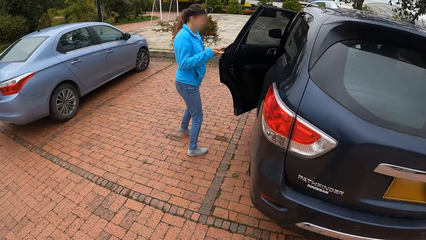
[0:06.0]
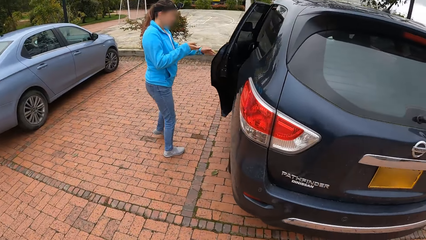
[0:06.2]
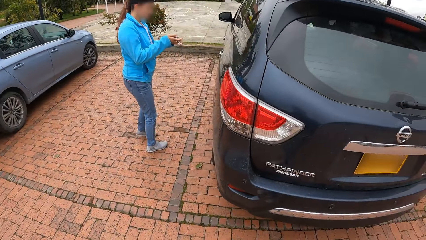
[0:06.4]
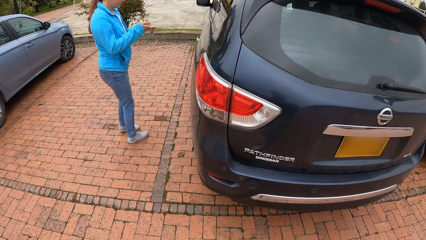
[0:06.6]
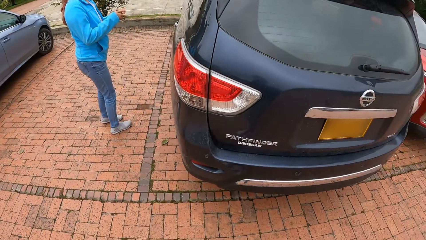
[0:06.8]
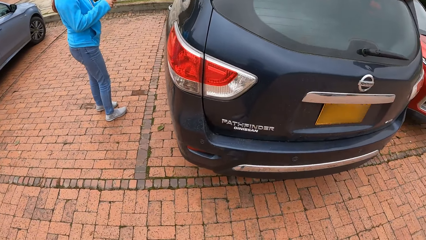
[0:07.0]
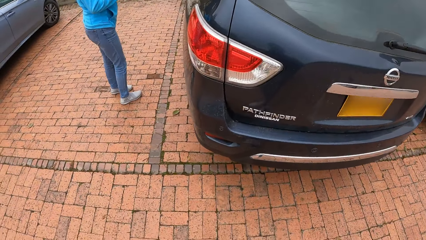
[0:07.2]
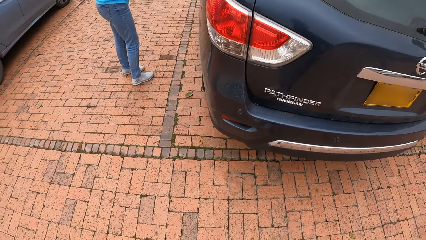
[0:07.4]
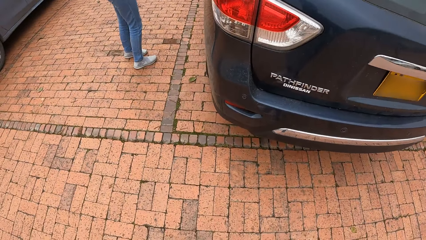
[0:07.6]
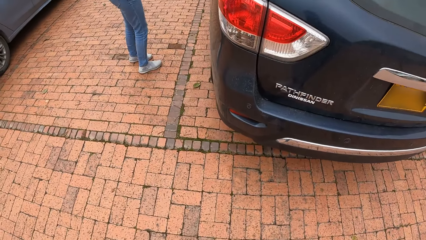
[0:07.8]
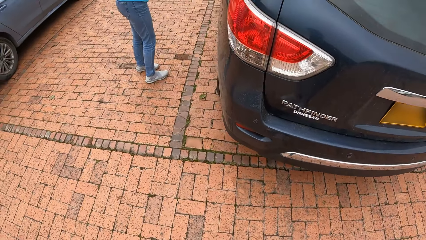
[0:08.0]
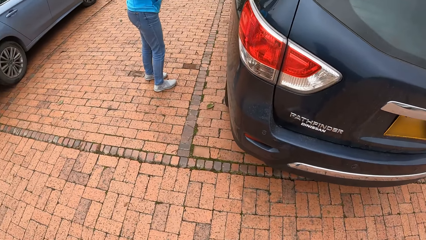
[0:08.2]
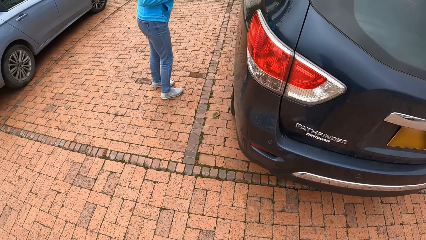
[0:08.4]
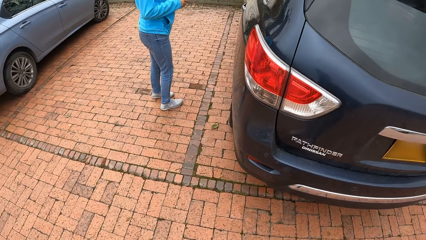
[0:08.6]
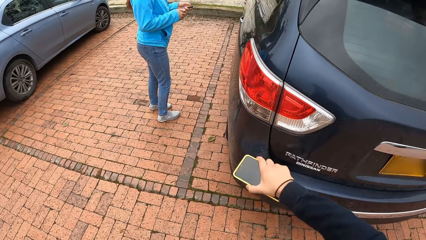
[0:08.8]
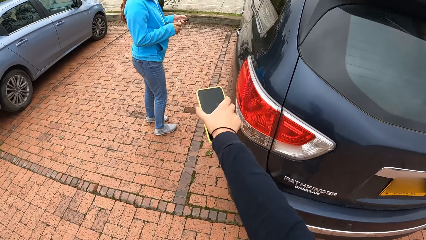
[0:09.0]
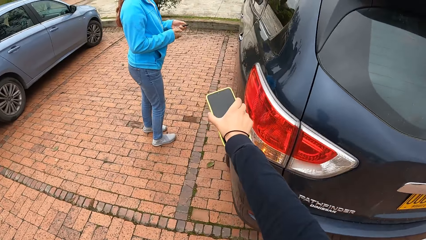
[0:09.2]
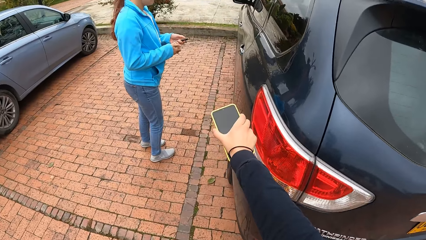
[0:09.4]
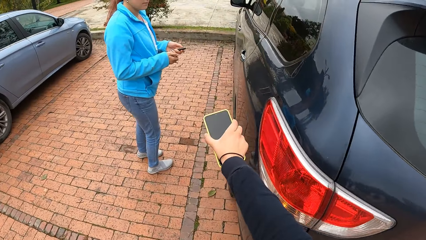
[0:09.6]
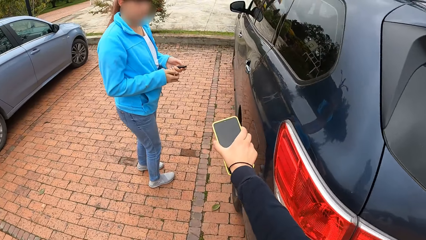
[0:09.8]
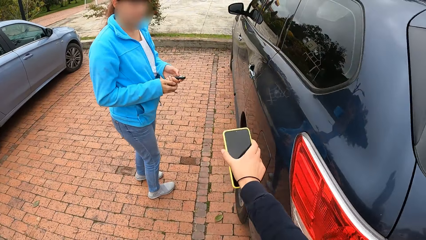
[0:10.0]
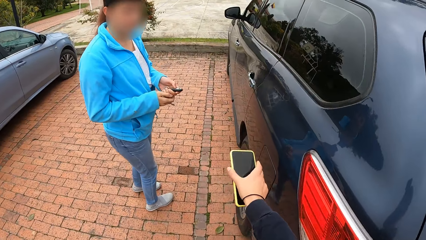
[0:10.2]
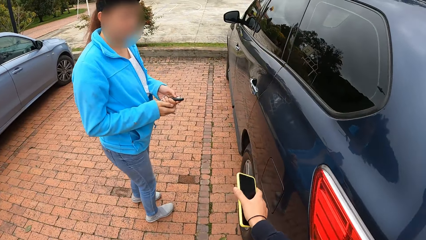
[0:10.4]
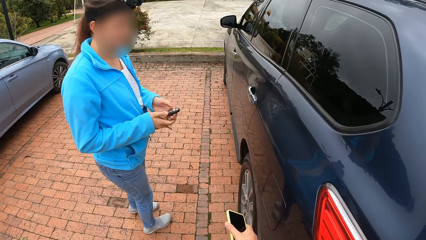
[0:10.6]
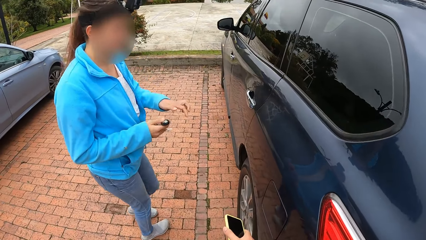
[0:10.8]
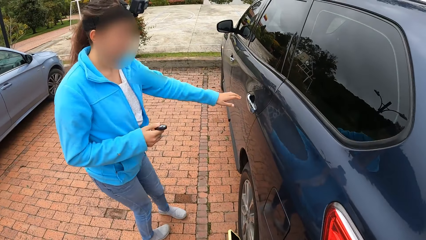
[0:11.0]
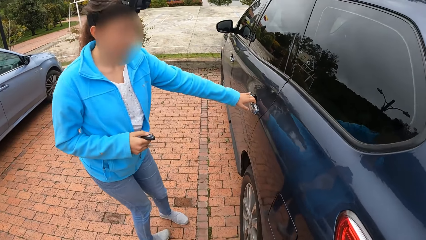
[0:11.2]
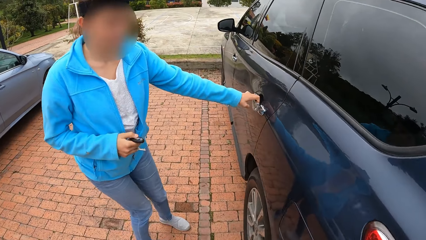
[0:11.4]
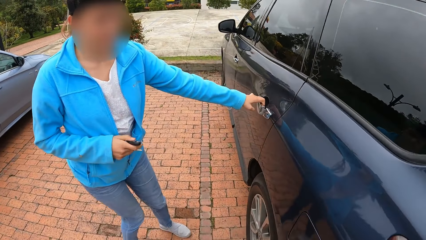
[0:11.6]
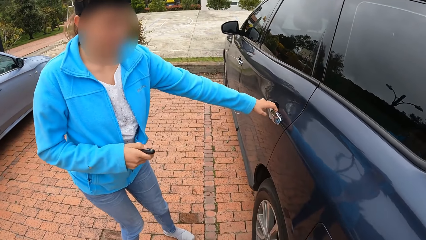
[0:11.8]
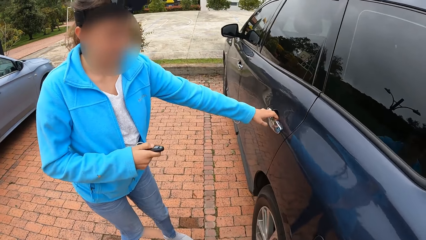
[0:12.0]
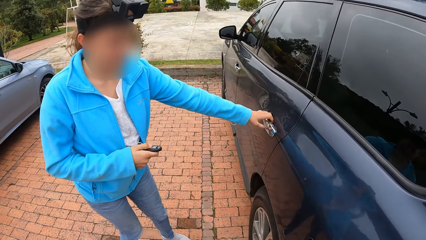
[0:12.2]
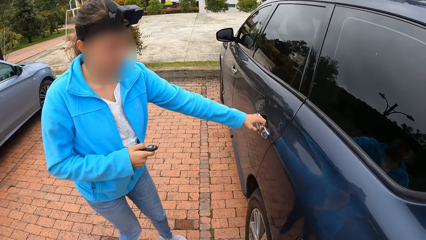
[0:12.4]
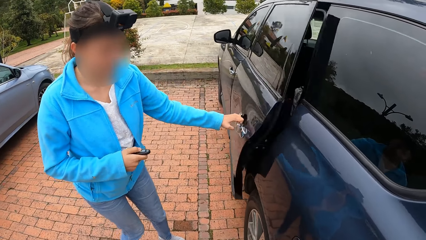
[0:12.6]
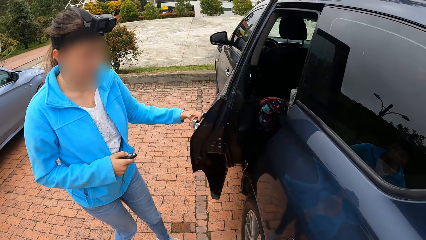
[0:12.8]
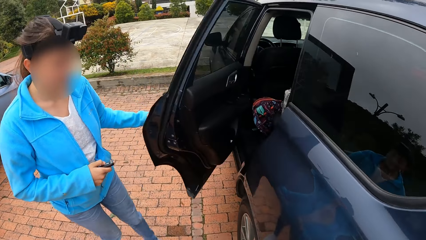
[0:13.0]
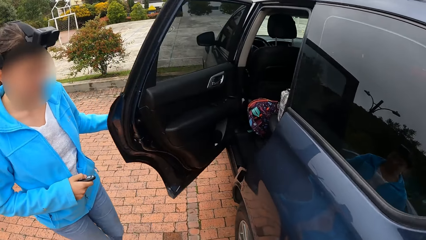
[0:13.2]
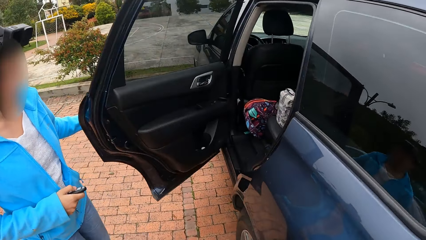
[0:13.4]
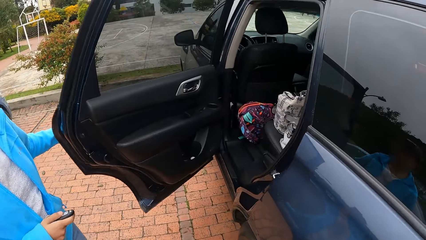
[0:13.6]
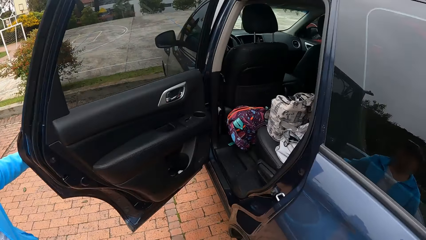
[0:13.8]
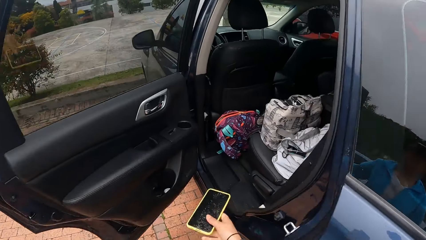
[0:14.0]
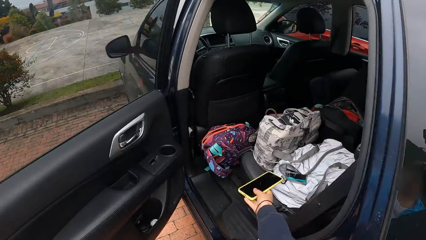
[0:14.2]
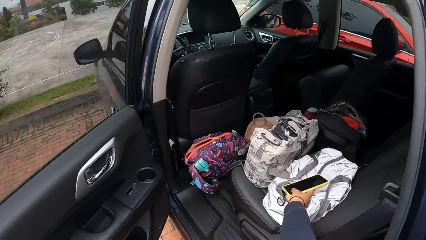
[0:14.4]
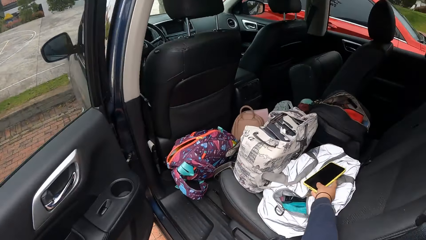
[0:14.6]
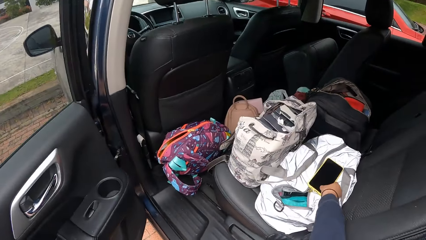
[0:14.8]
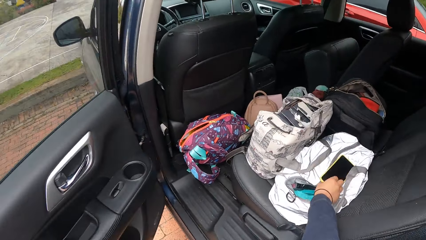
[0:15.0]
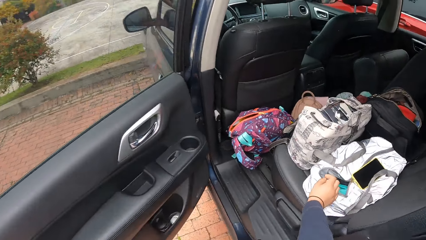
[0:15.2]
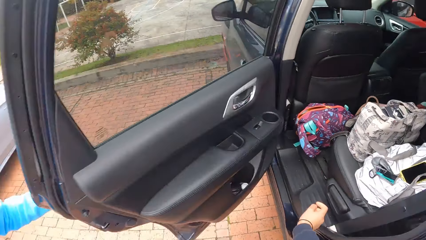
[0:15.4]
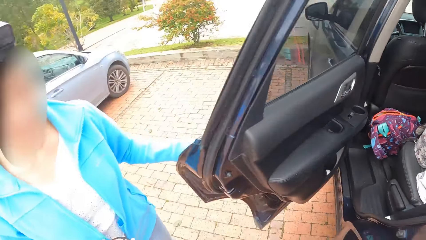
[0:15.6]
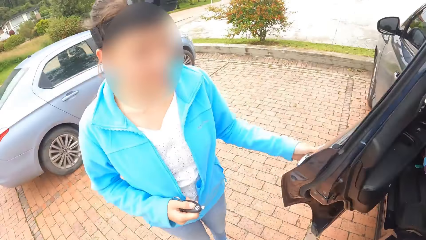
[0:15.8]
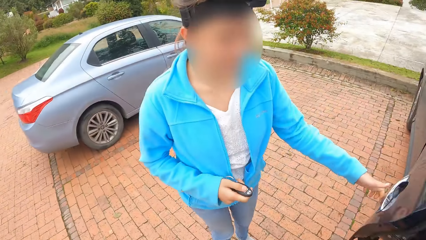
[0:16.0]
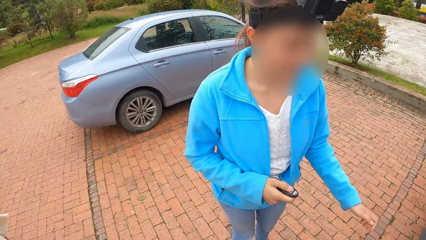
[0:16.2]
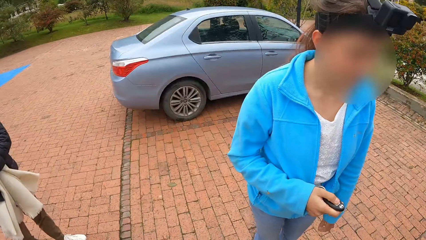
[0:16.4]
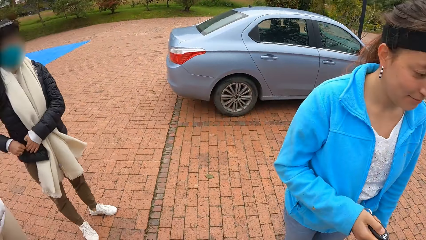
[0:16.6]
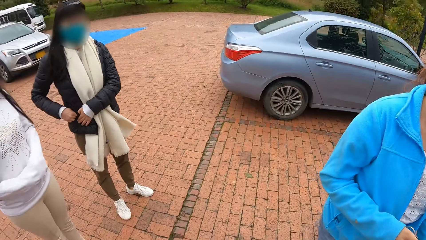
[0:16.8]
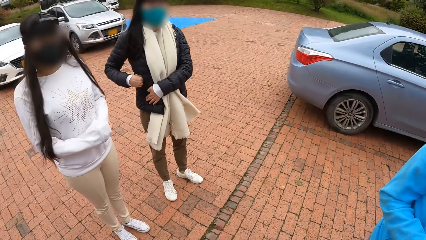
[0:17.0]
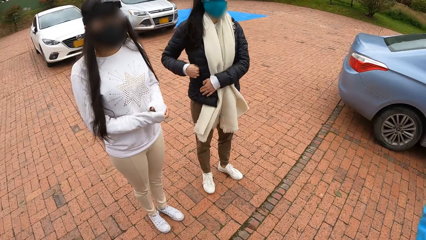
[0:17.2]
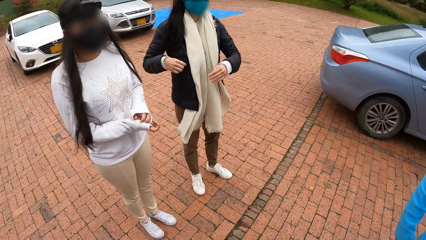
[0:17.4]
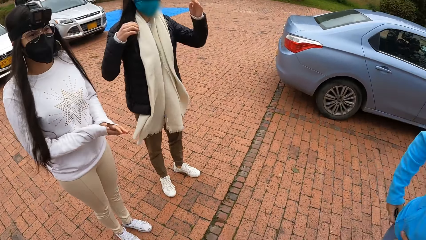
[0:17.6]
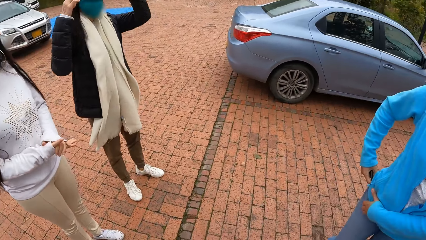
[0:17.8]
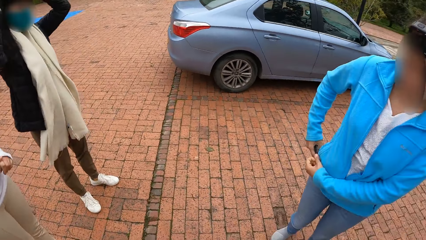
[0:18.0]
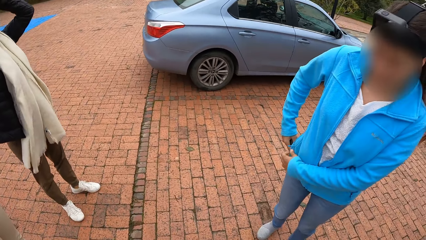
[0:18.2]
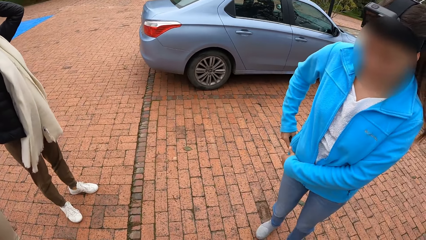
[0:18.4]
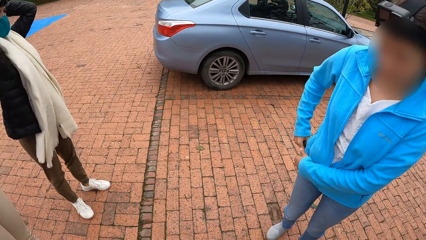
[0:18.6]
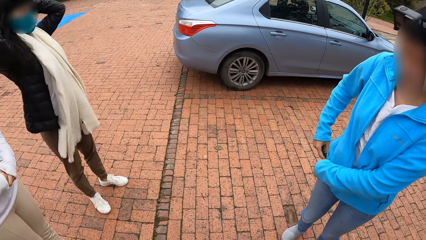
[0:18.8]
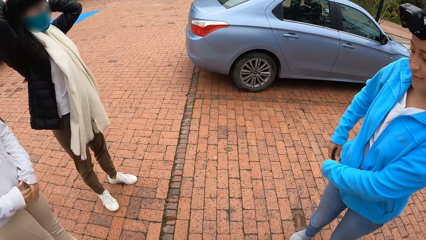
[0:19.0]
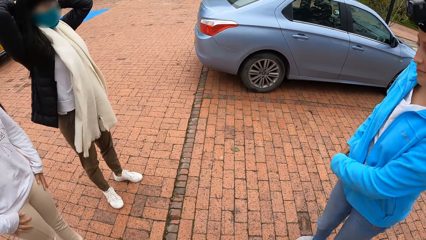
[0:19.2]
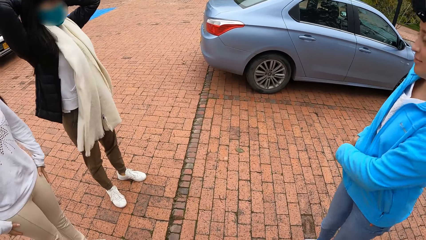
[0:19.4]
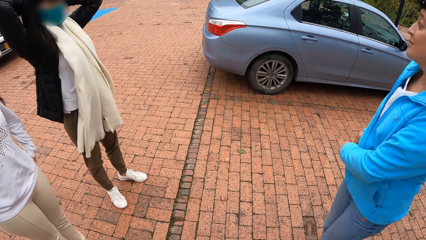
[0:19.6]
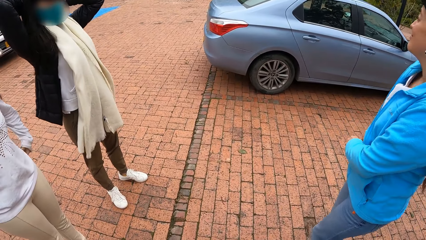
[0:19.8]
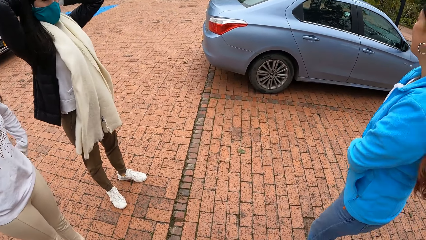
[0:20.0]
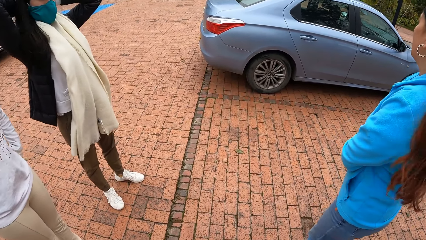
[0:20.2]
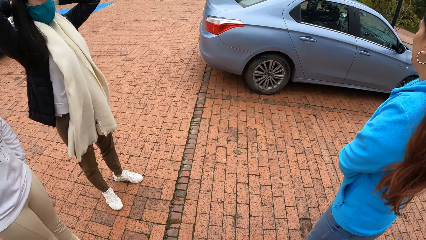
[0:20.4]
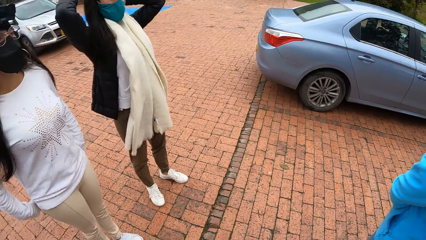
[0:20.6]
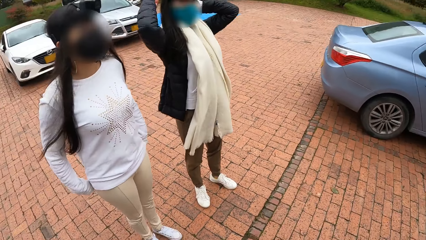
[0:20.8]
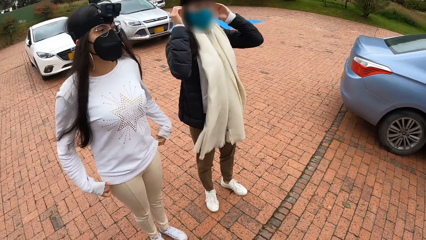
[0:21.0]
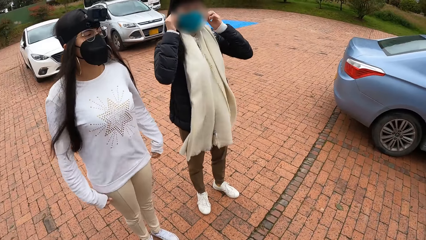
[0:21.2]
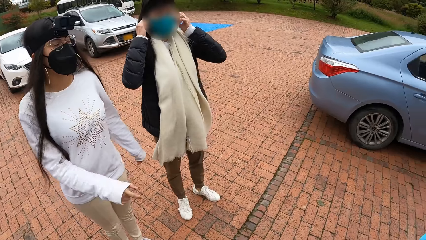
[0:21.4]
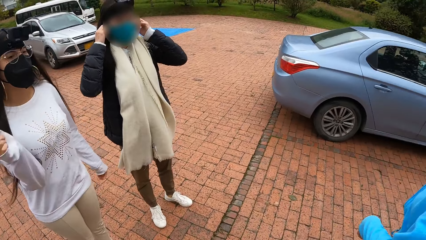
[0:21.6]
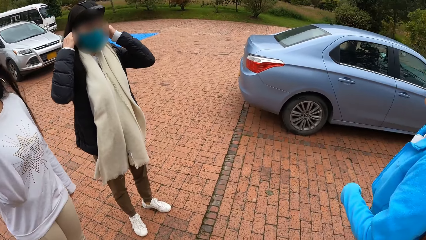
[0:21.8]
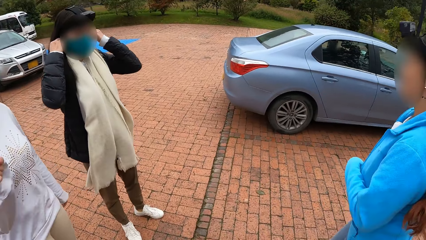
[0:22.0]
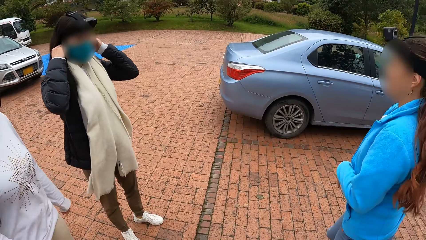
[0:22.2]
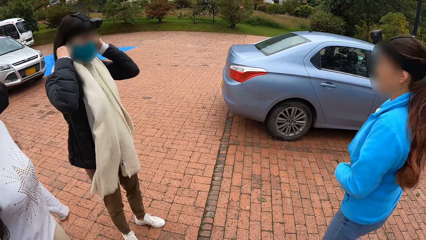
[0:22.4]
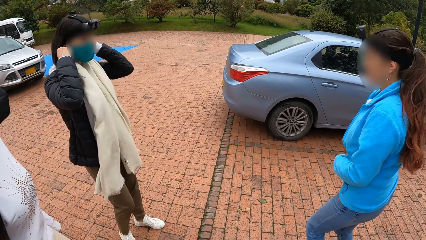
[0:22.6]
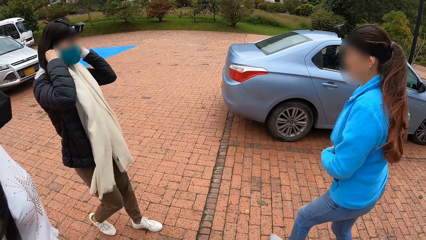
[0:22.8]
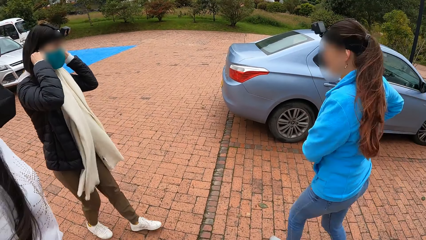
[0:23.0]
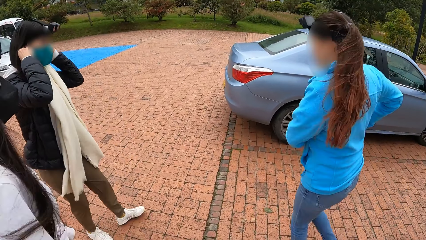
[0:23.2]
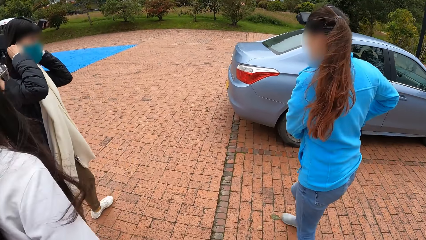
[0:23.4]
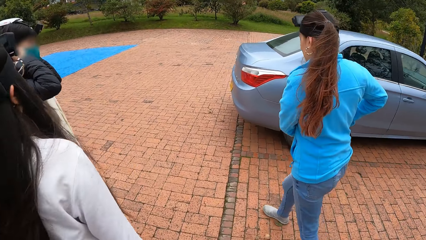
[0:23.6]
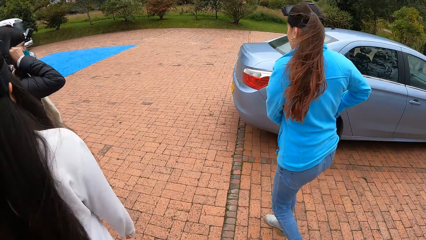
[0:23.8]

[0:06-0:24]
A woman closes a car door with her left hand. She operates the car remote with both hands. The camera wearer stretches a hand. The woman passes the car remote from her right hand to her left hand. She opens the car door with her left hand, touches the car door. The camera wearer drops the phone in a bag on a chair in the car with her right hand. The woman closes the car door with her left hand, operates the car remote with her right hand. The camera wearer looks around. The woman puts the car remote in her pocket with her right hand. Another woman adjusts a nose mask on her face with both hands. The first woman walks along a path.
